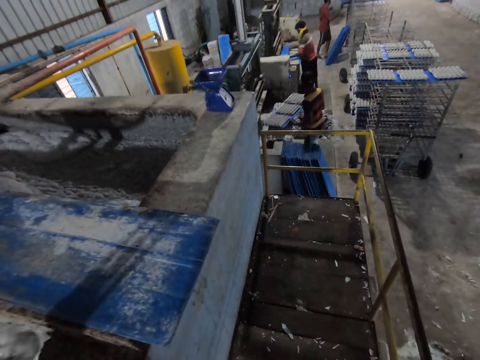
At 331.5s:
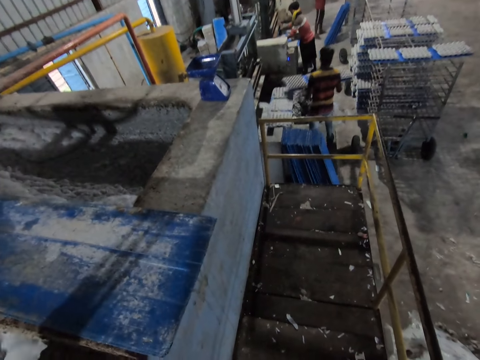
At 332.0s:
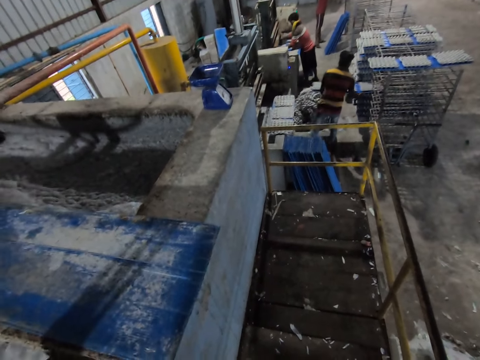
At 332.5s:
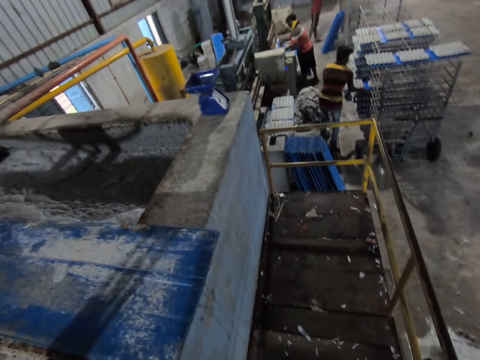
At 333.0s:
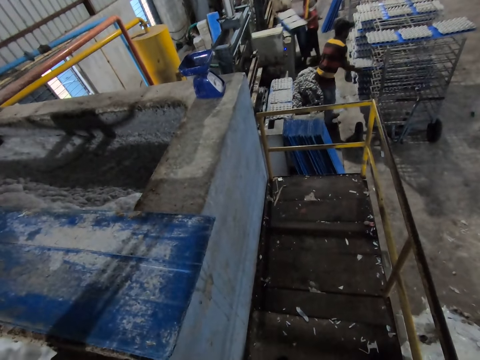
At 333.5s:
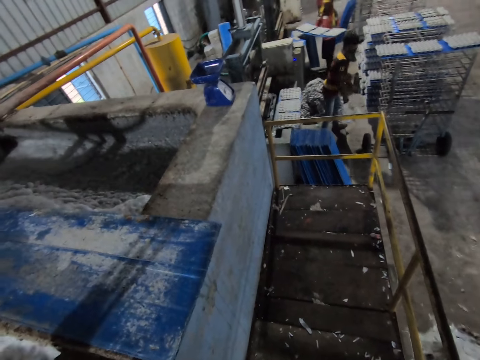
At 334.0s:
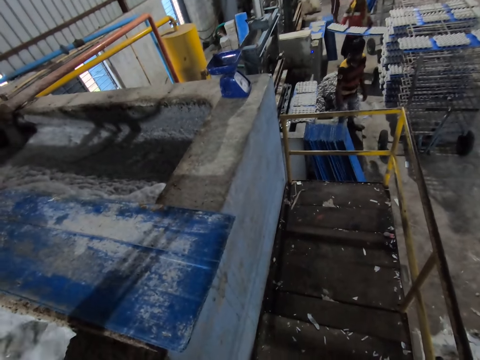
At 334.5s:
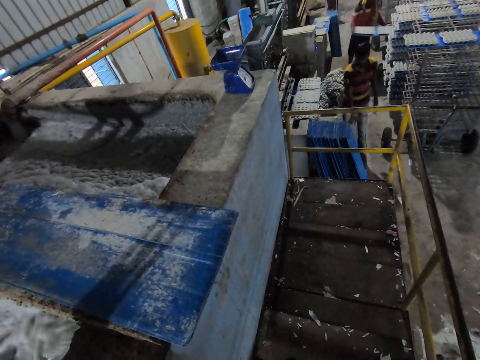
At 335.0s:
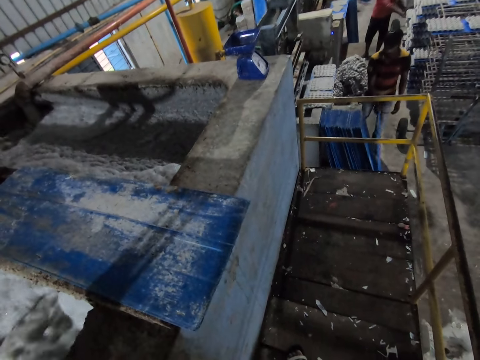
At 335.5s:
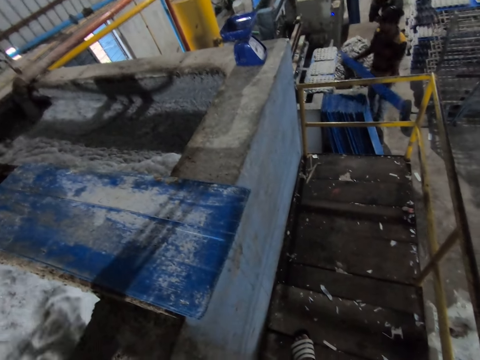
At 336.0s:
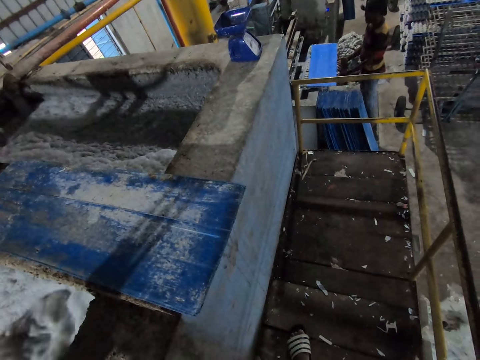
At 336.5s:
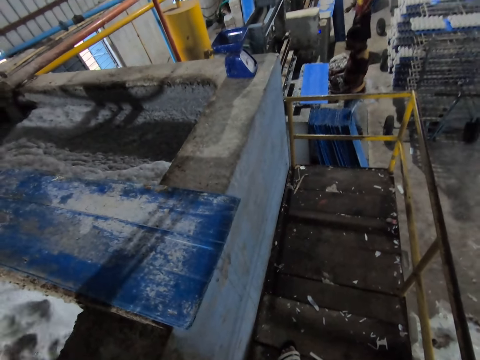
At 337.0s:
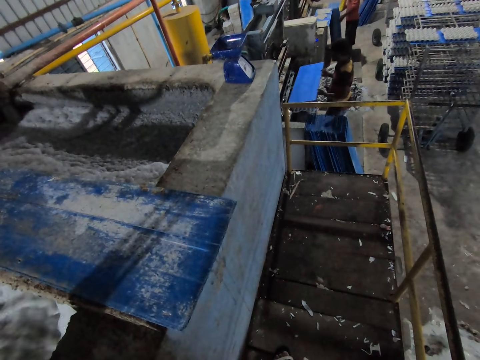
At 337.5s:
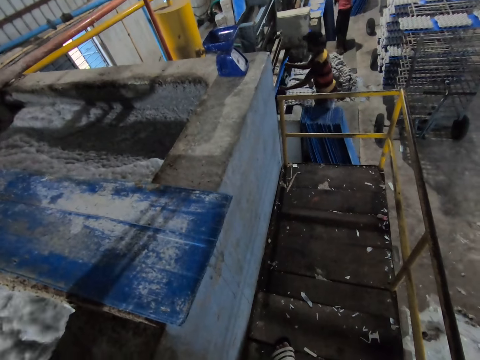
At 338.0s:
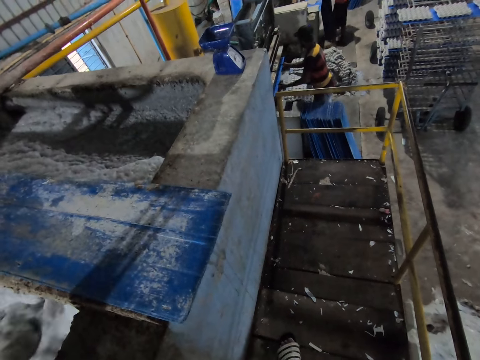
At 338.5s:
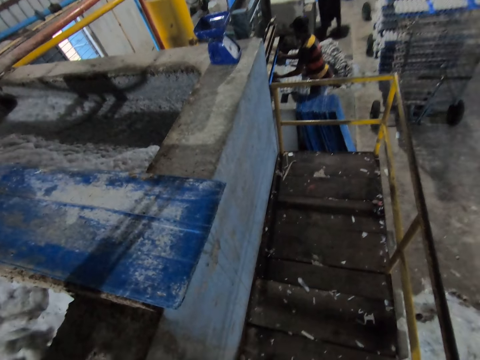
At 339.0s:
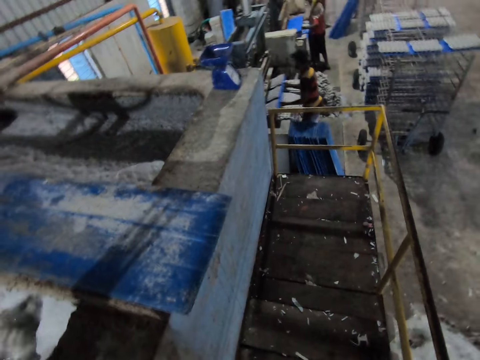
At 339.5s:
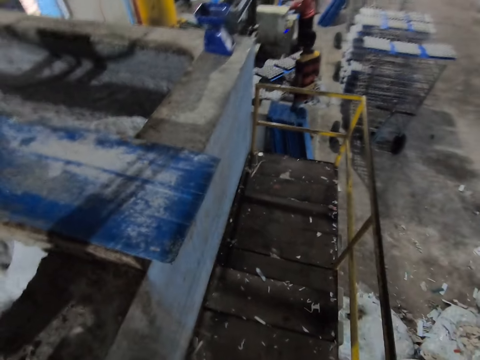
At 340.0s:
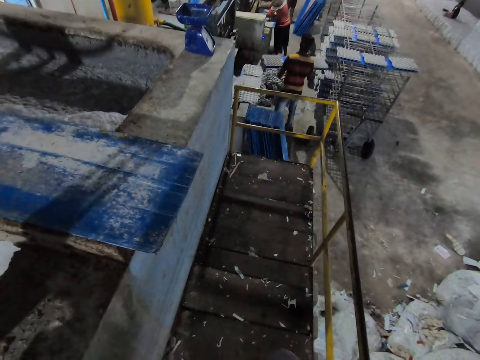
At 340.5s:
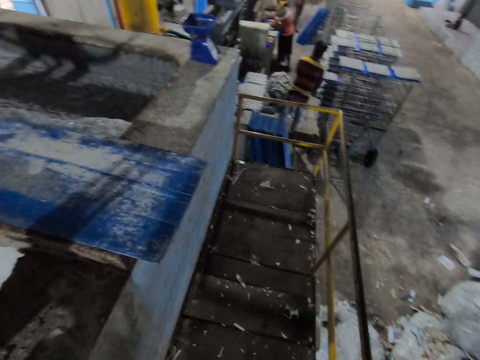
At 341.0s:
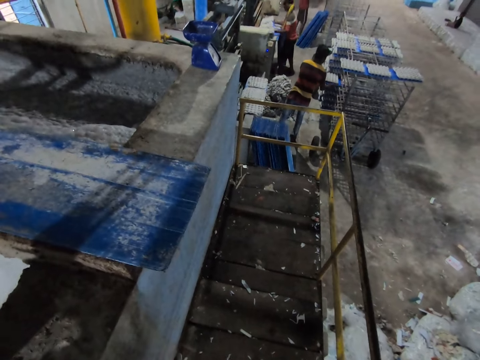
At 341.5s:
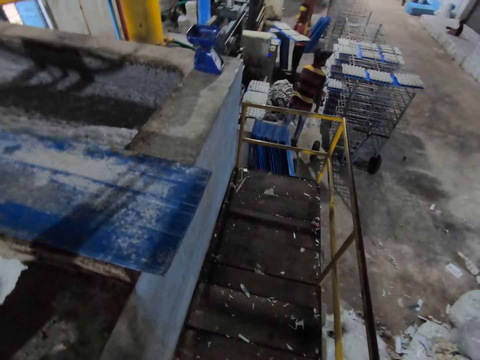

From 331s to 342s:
A man picks egg crates from the egg crates mold machine with a plastic tray in his hands. He places the plastic tray of egg crates on the rack with his hands. Another man picks egg crates from the egg crates mold machine with the plastic tray in his hands. The other man places the plastic tray of egg crates on the rack with his hands. The first man picks the plastic tray from the floor with his left hand. He places the plastic tray on the egg crates mold machine platform with his hands. He picks the plastic tray from the egg crates mold machine platform with his hands. He picks egg crates from the egg crates mold machine with the plastic tray in his hands. The other man picks egg crates from the egg crates mold machine with the plastic tray in his hands. The first man places the plastic tray of egg crates on the rack with his hands.

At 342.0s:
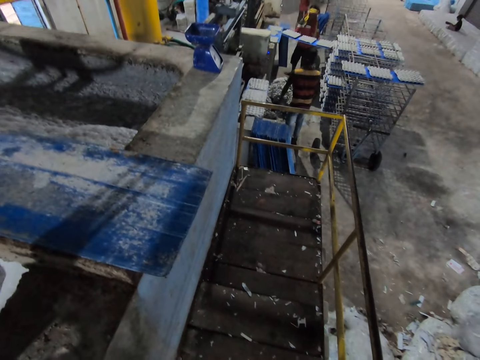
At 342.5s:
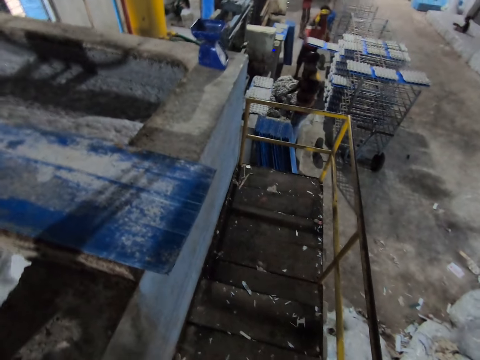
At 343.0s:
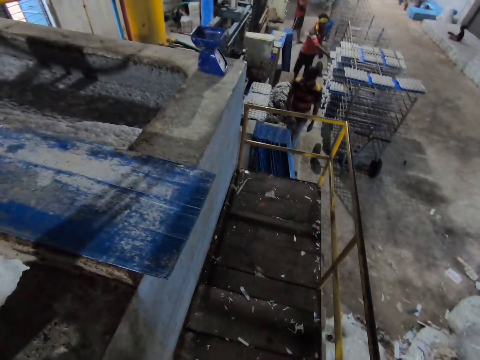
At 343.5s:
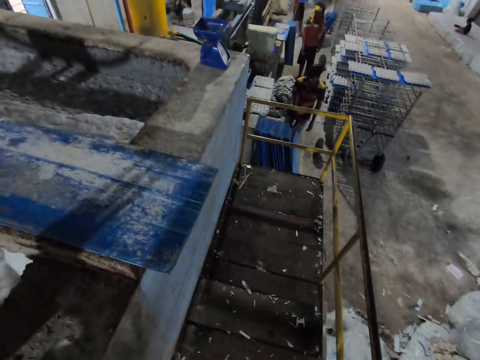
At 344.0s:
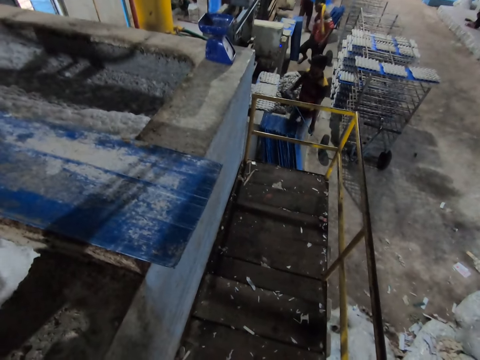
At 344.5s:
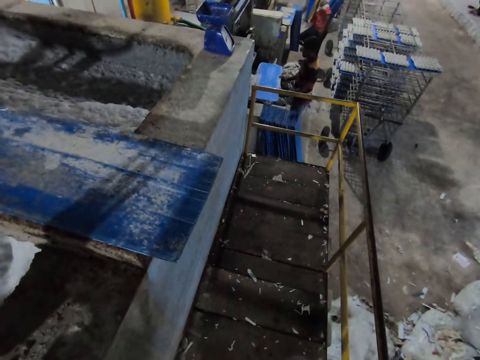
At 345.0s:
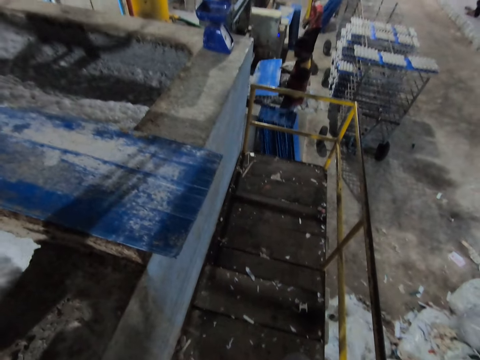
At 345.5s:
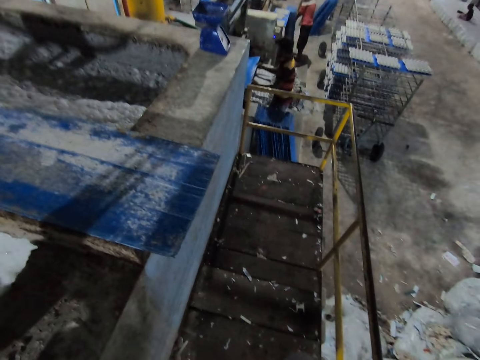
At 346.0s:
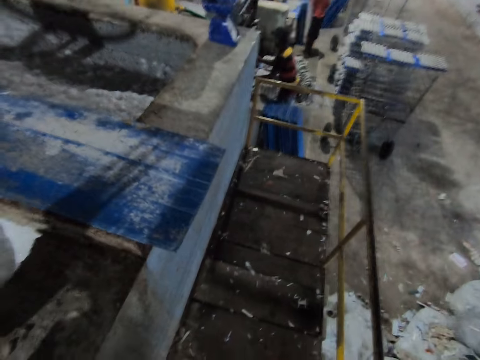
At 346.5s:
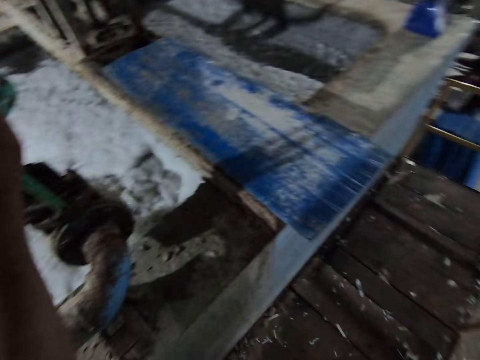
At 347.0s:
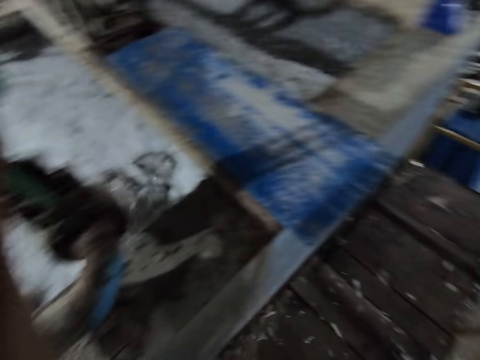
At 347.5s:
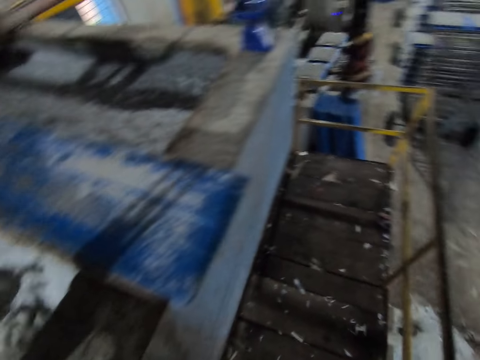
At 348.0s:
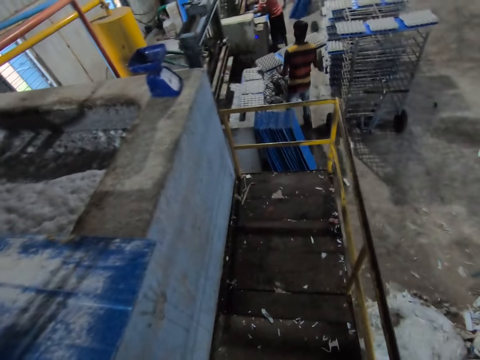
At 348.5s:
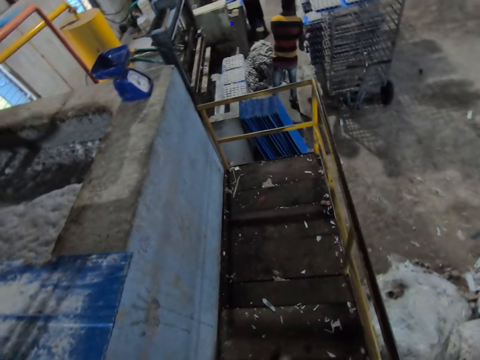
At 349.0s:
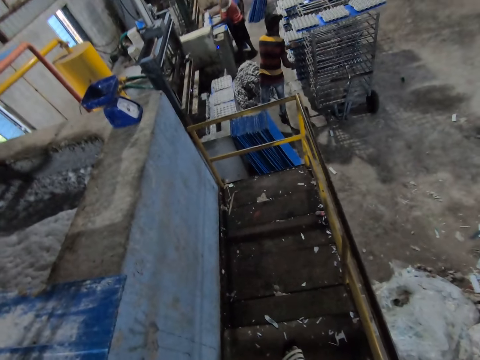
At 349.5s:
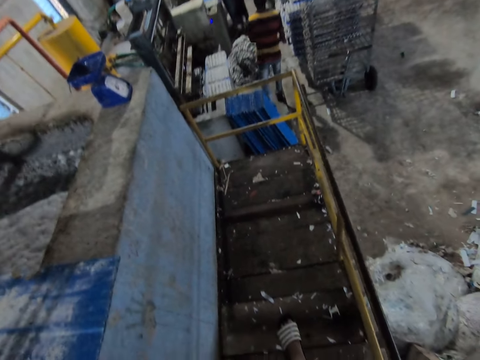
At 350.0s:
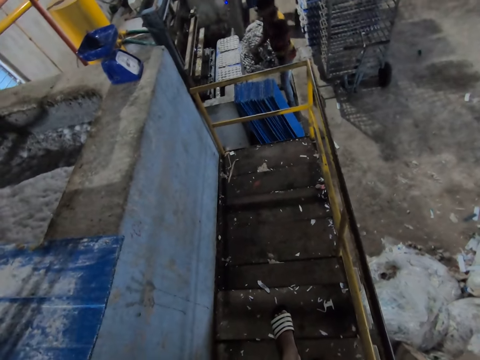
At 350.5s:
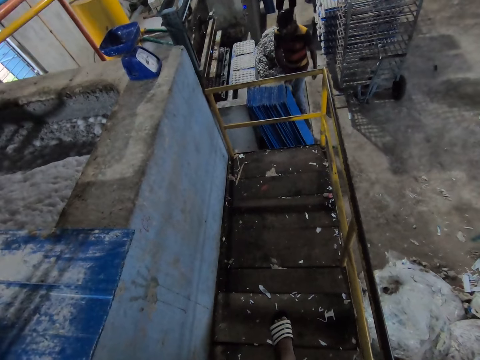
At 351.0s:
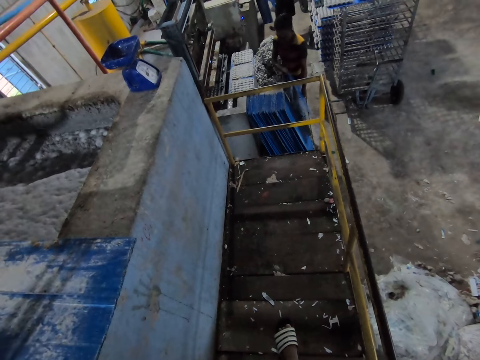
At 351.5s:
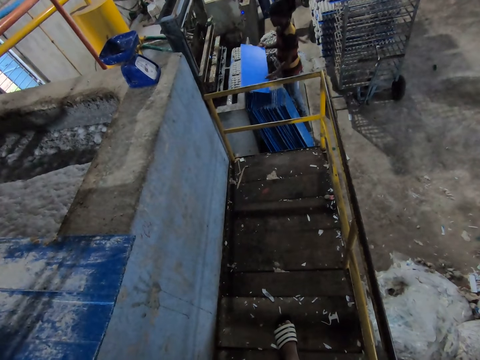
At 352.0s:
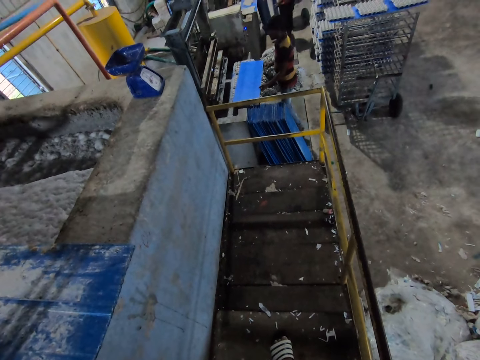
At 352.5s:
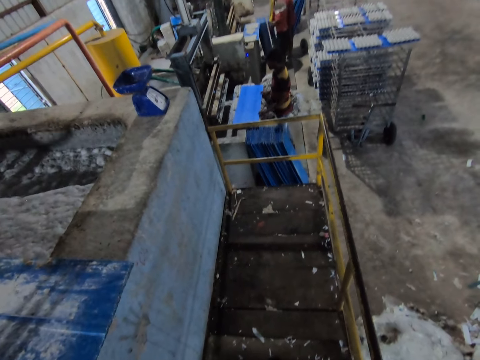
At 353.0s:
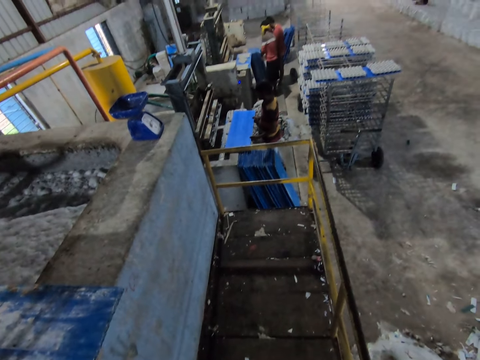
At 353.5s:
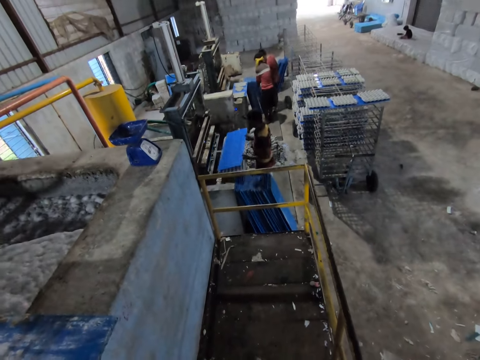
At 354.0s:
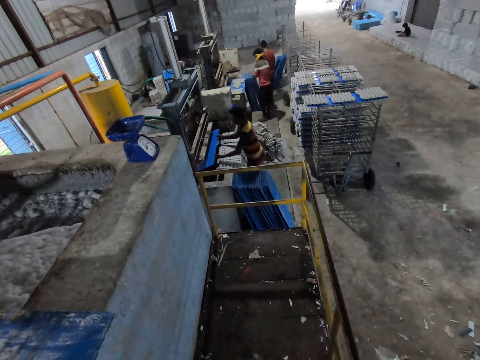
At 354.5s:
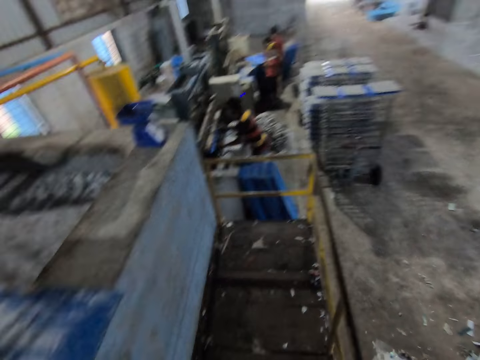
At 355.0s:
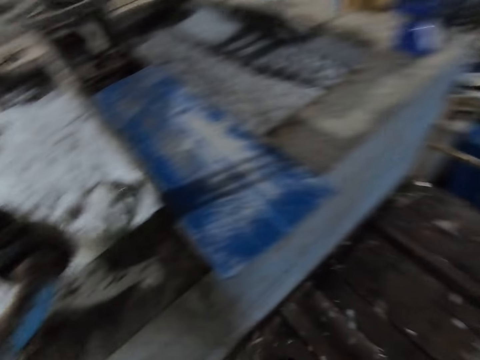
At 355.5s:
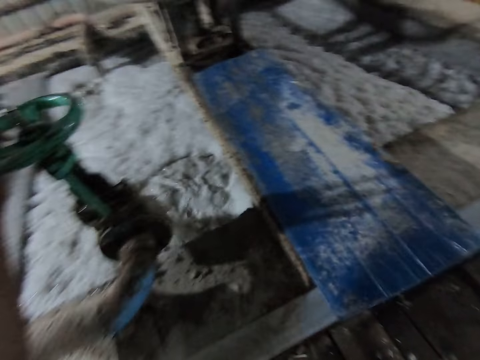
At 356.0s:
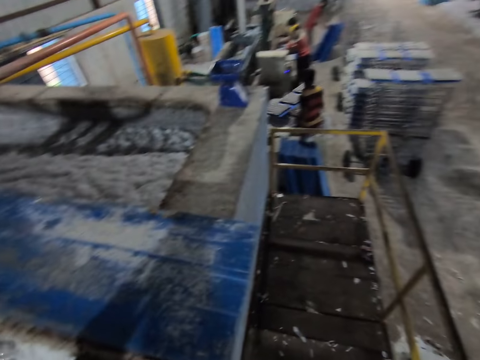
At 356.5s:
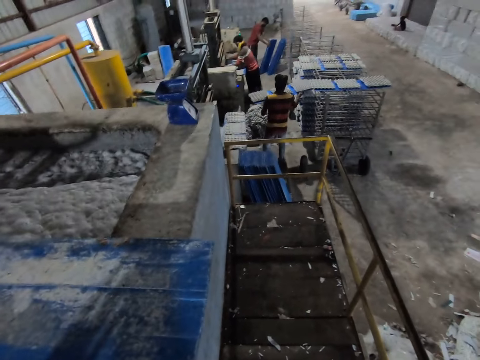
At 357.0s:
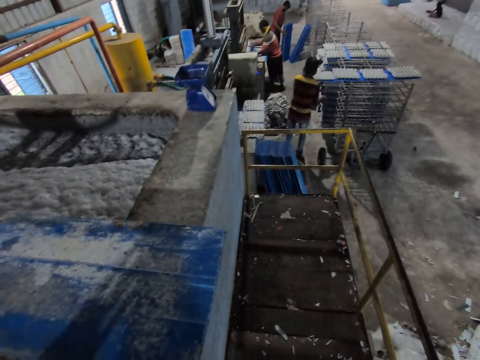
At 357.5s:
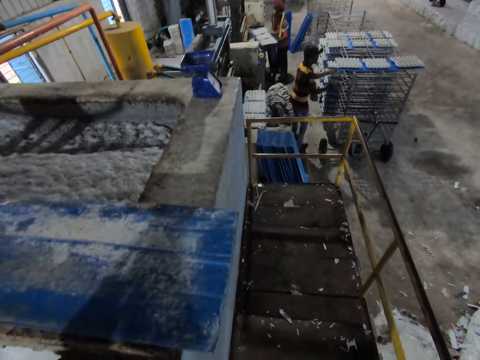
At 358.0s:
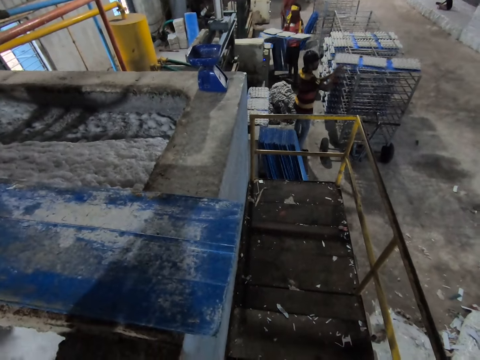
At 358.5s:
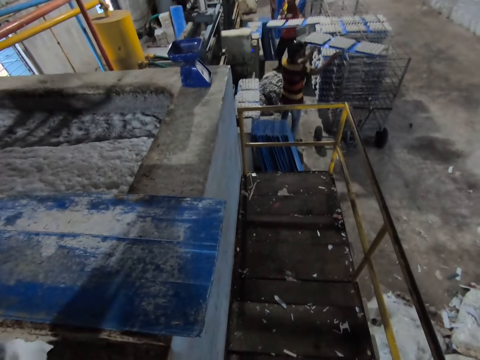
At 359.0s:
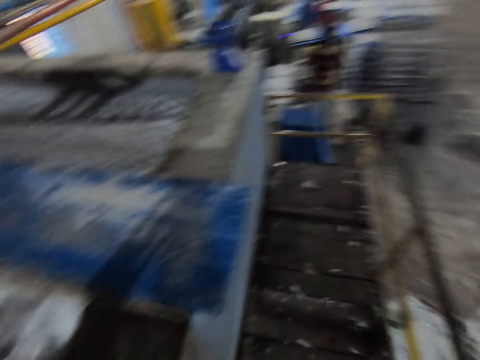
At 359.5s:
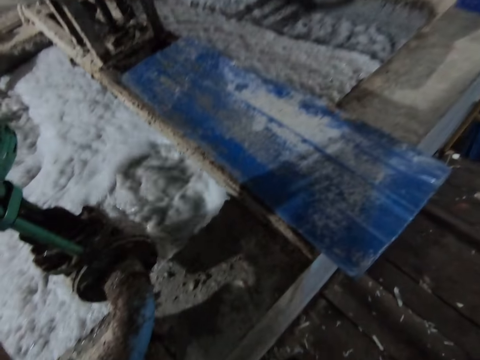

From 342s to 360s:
A man places the plastic tray of egg crates on the rack with his hands. Another man picks a plastic tray from the floor with his right hand. He places the plastic tray on the egg crates mold machine platform with his hands. He picks the plastic tray from the egg crates mold machine platform with his hands. The first man picks the plastic tray from the floor with his right hand. The other man picks egg crates from the egg crates mold machine with the plastic tray in his hands. He places the plastic tray of egg crates on the rack with his hands. The first man picks egg crates from the egg crates mold machine with the plastic tray in his hands. The other man picks the plastic tray from the floor with his right hand. He places the plastic tray on the egg crates mold machine platform with his hands. He picks the plastic tray from the egg crates mold machine platform with his hands. He picks egg crates from the egg crates mold machine with the plastic tray in his hands. He places the plastic tray of egg crates on the rack with his hands. The first man picks egg crates from the egg crates mold machine with the plastic tray in his hands. The other man picks the plastic tray of egg crates from the rack with his left hand. The first man places the plastic tray of egg crates on the rack with his hands. The other man picks the plastic tray of egg crates on the rack with his hands.
